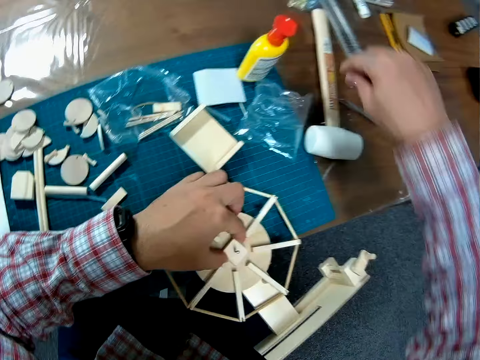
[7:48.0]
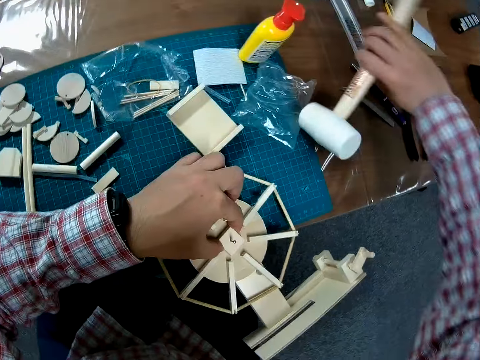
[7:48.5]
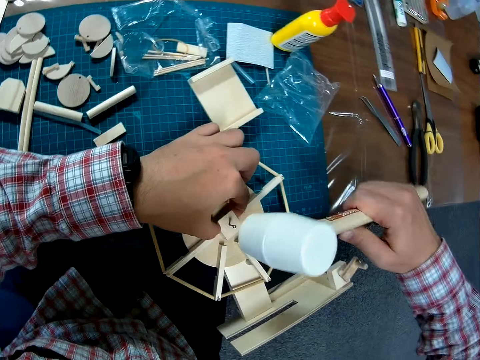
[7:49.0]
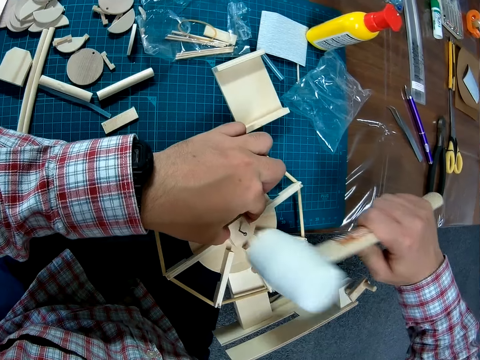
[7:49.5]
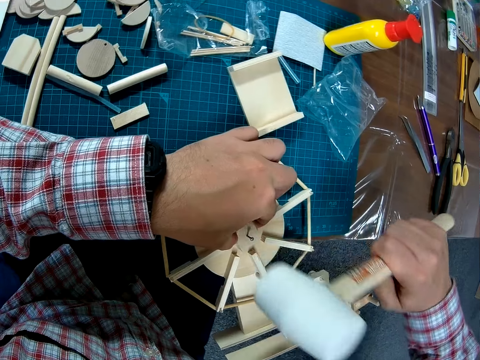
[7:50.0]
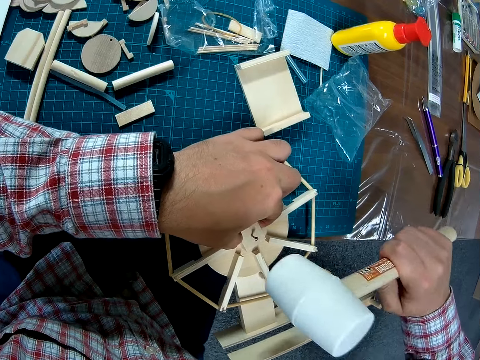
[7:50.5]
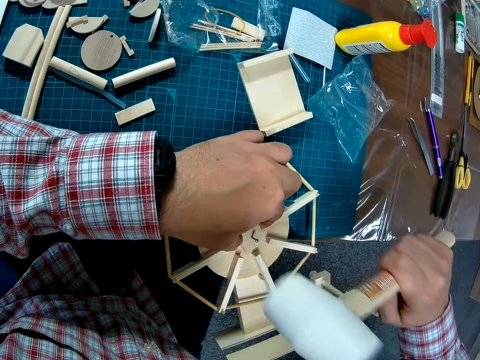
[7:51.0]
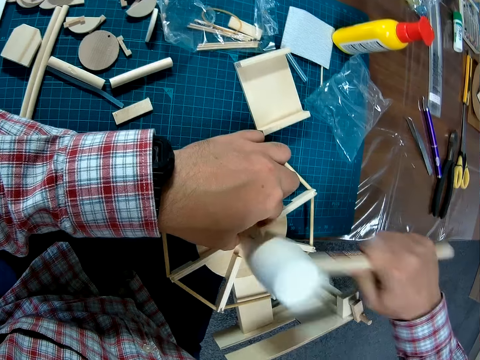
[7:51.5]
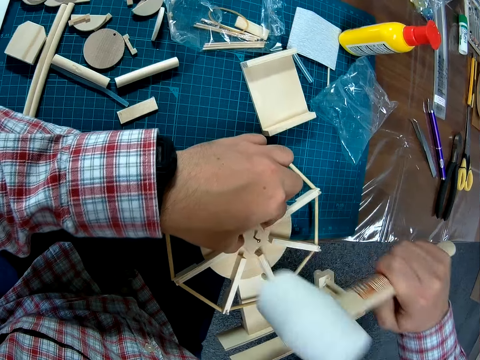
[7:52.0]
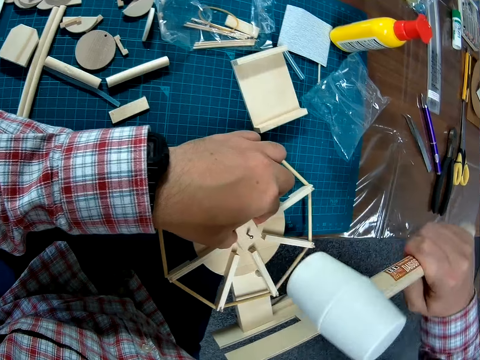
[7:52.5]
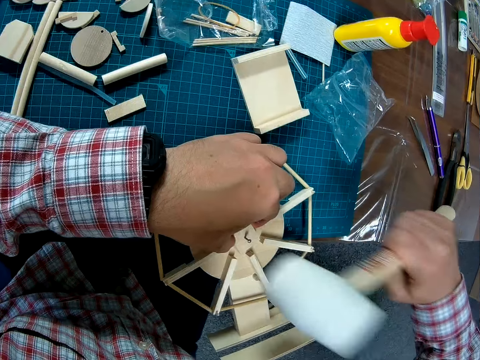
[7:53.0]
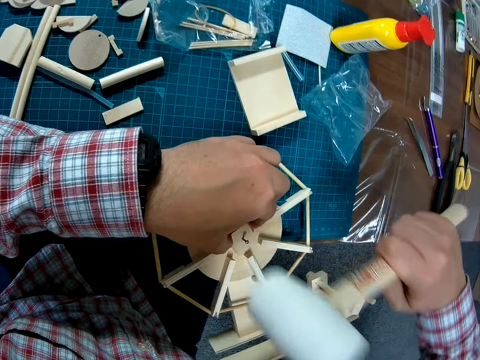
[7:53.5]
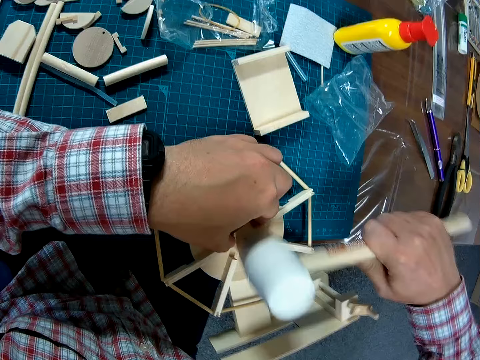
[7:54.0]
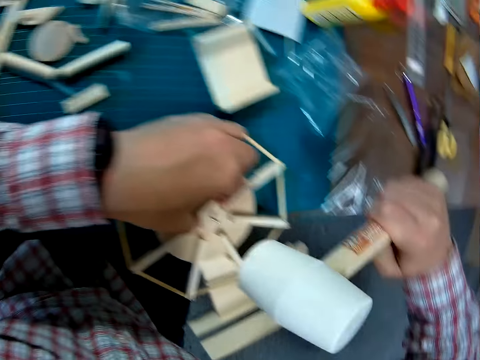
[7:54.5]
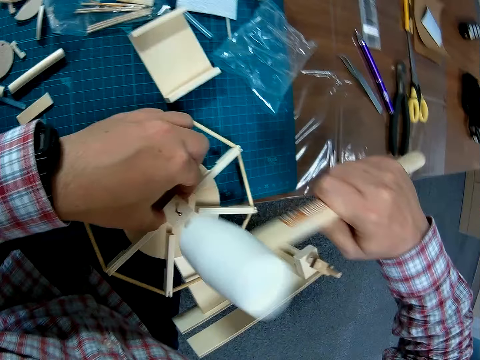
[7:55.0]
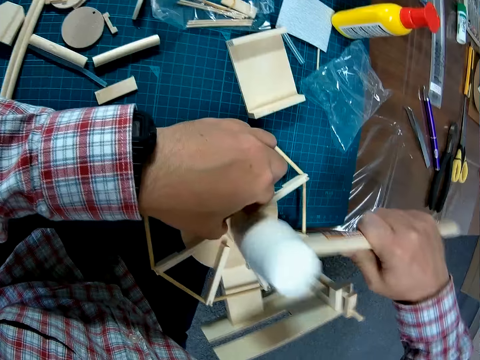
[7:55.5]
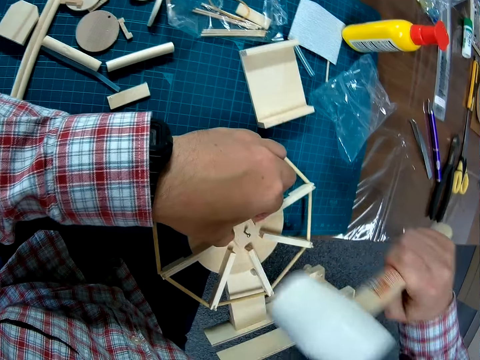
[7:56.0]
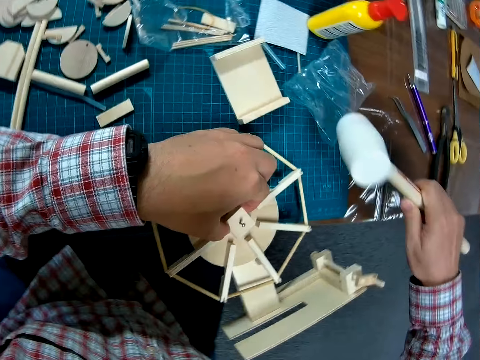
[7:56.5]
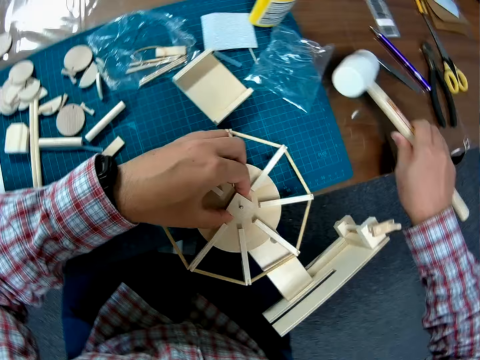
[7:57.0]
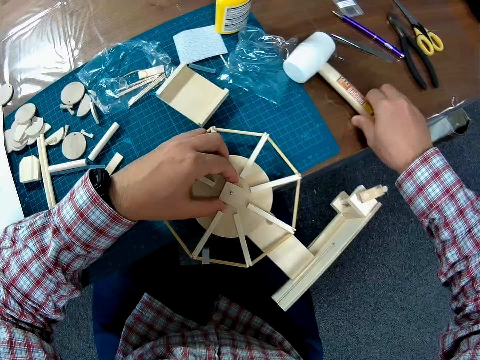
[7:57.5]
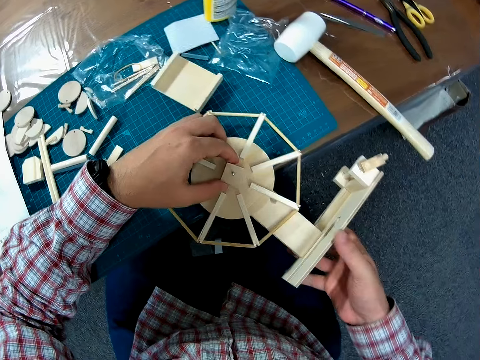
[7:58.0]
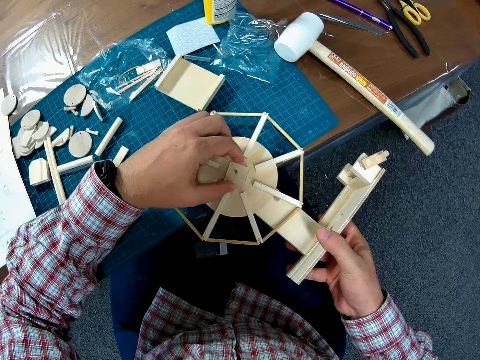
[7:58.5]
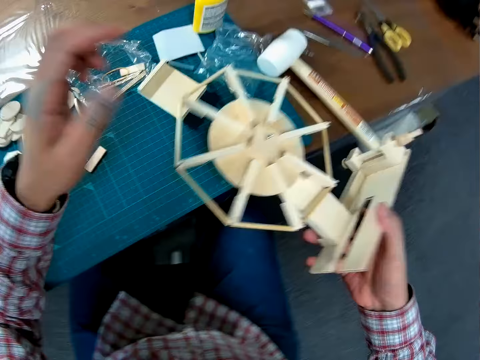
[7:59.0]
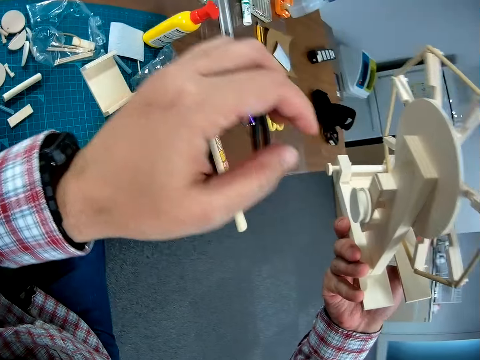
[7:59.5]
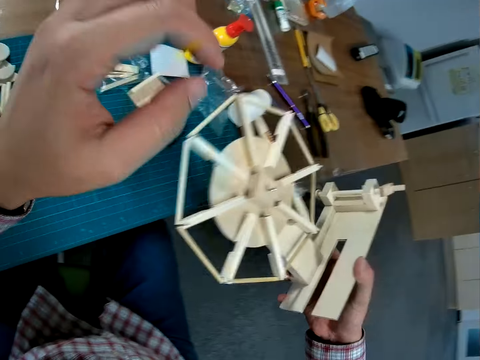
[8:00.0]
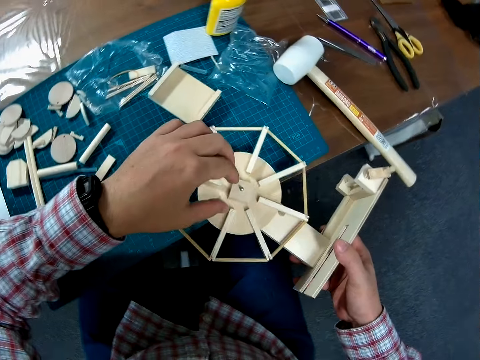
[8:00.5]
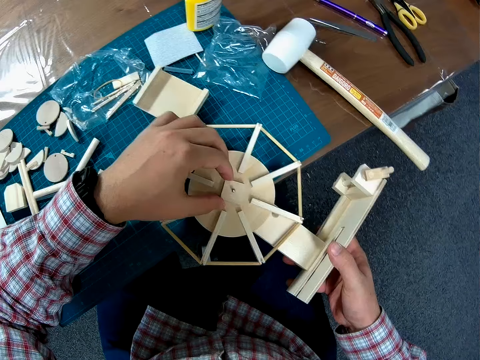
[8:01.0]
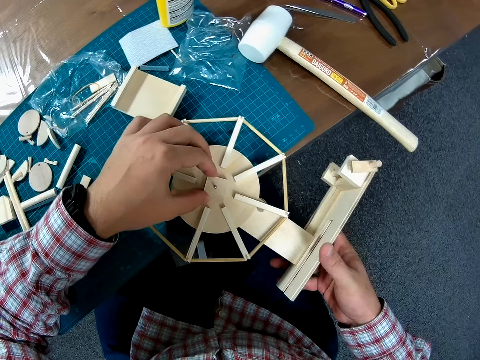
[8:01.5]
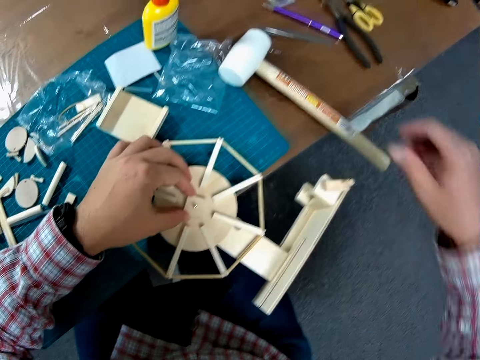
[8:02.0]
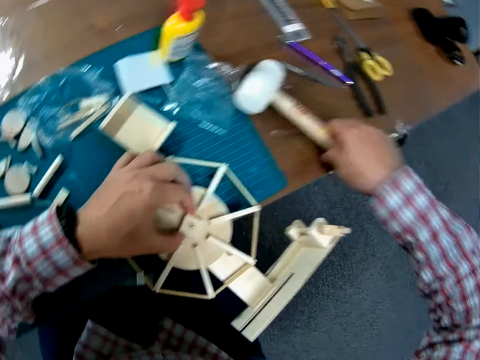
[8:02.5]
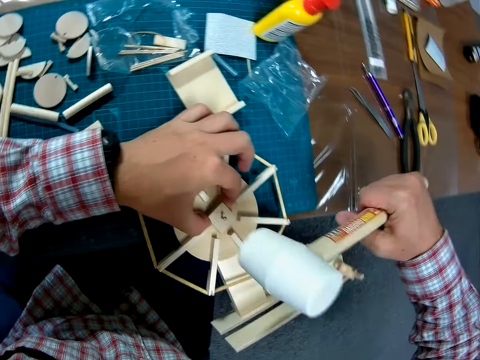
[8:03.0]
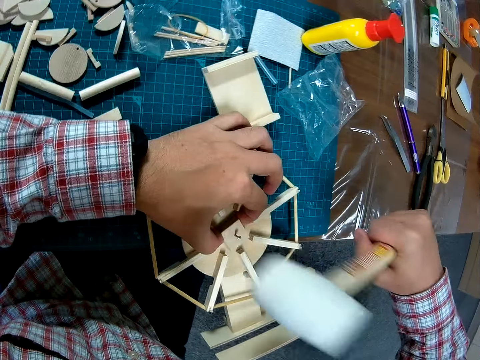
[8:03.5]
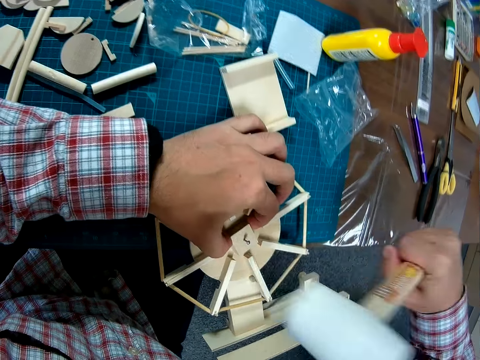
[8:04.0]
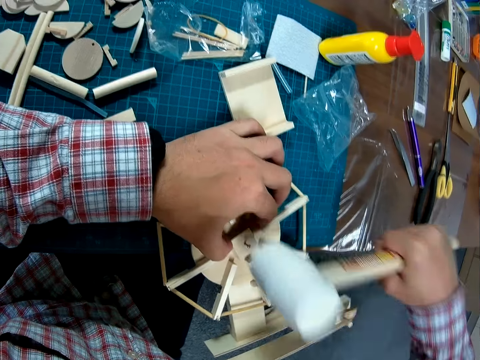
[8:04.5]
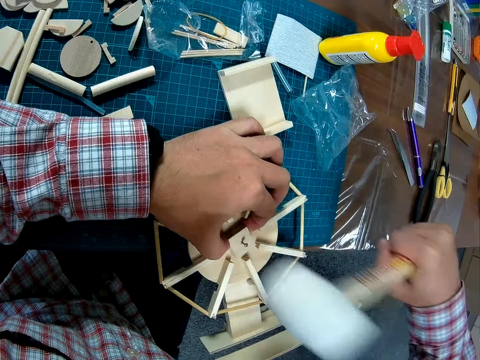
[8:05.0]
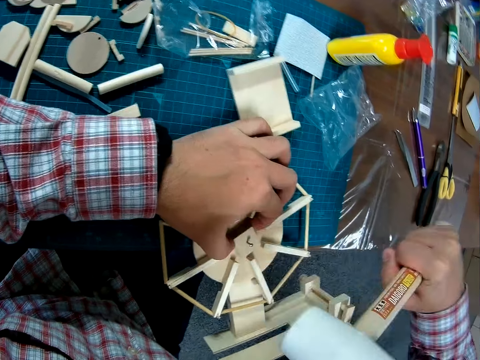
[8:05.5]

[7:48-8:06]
The camera wearer removes one hand from something. They pick up the hammer, a rubber mallet, from the table. They hit a nail on the wind vane using the hammer. They stop hitting the nail. They place the hammer on the table. They put the right hand on something. They raise the wind mill from the table. They hold something with one hand. They place the wind mill on the table, on the cutting mat. They remove one hand from something. They touch with the left hand. They pick up the hammer from the table. They hit the nail on the wind mill with the hammer.

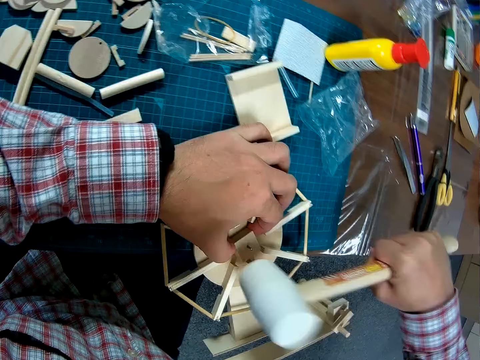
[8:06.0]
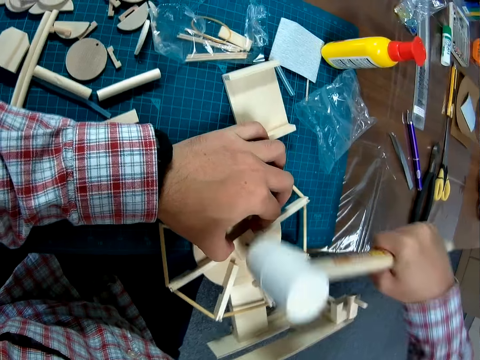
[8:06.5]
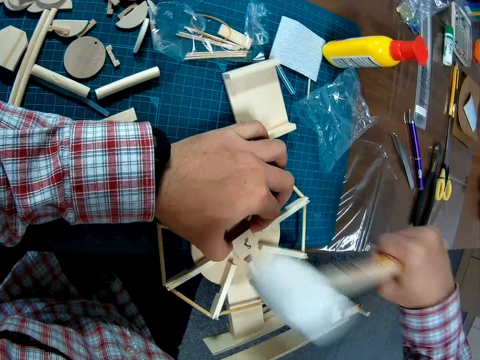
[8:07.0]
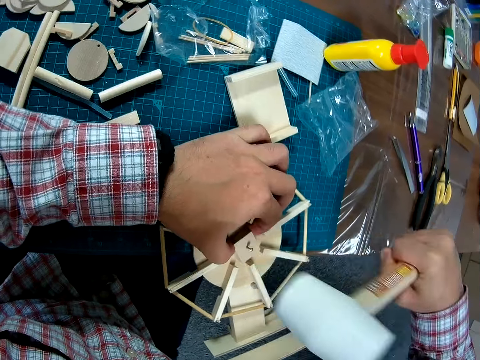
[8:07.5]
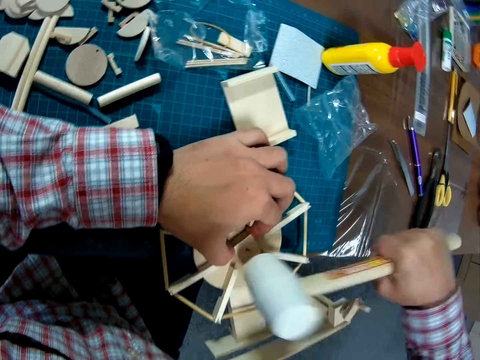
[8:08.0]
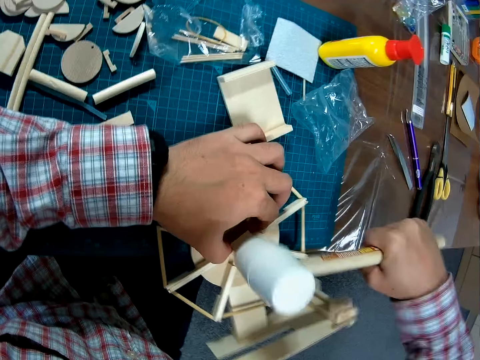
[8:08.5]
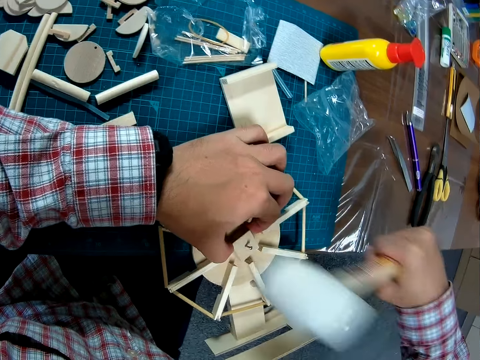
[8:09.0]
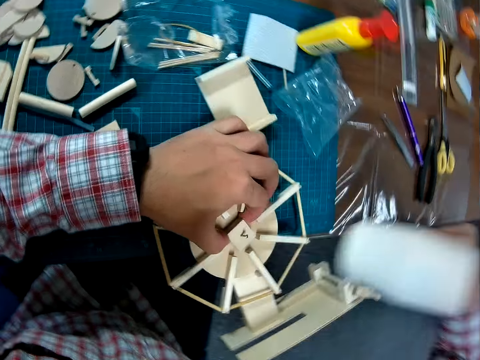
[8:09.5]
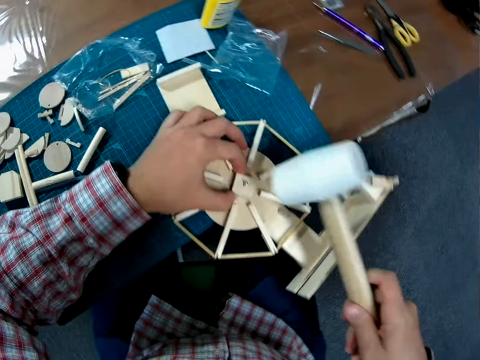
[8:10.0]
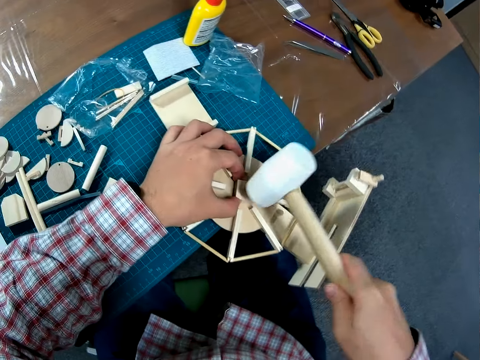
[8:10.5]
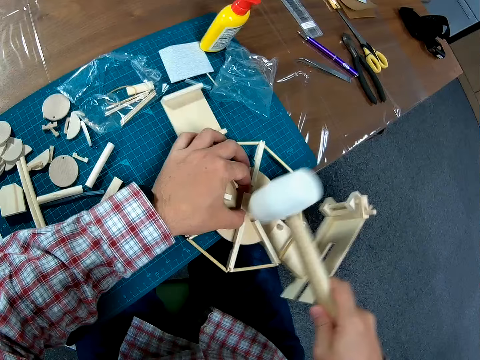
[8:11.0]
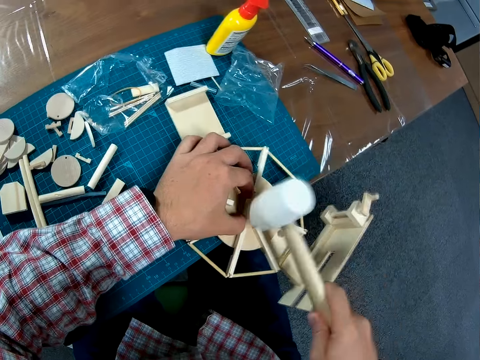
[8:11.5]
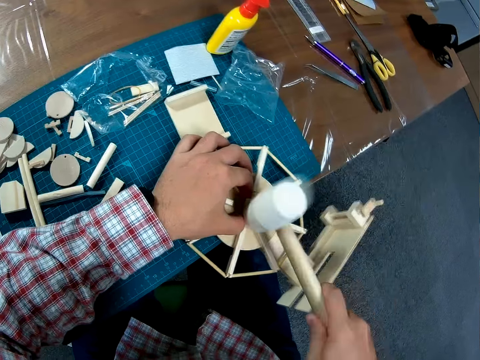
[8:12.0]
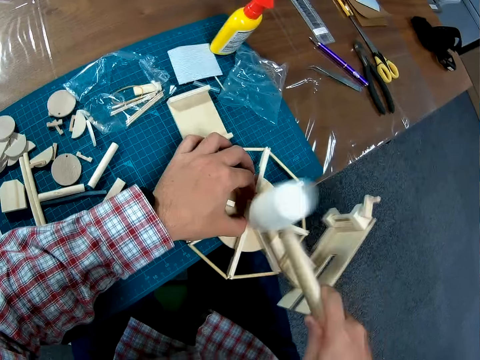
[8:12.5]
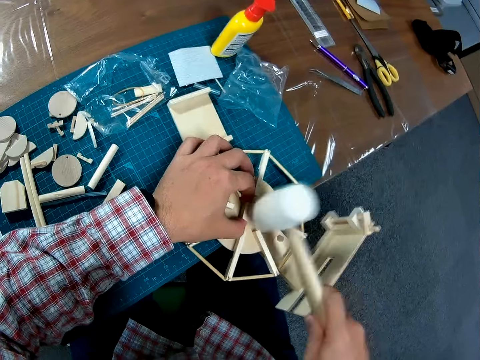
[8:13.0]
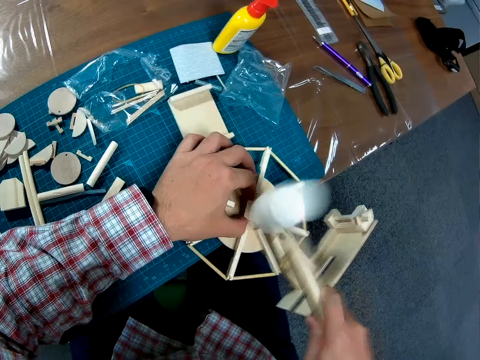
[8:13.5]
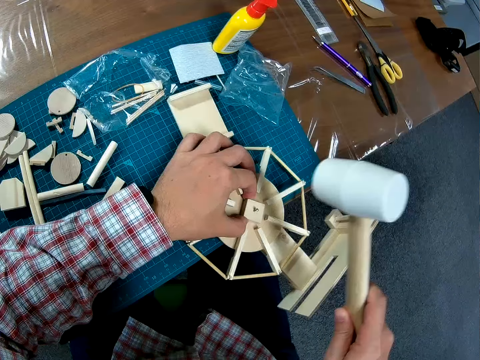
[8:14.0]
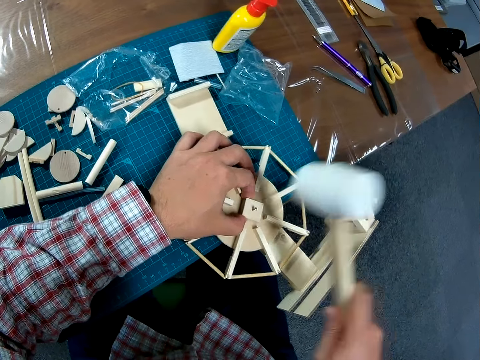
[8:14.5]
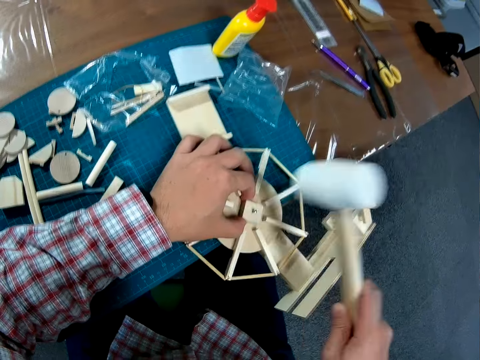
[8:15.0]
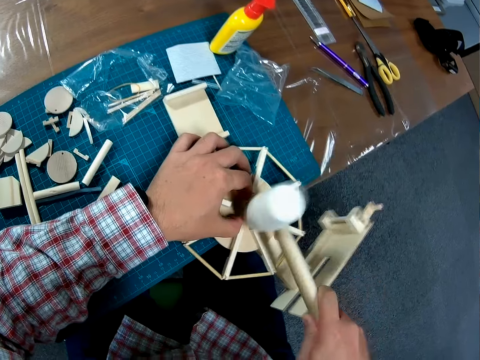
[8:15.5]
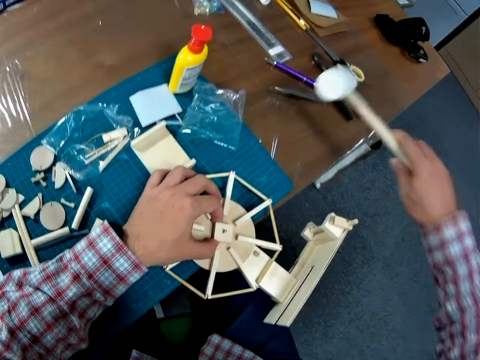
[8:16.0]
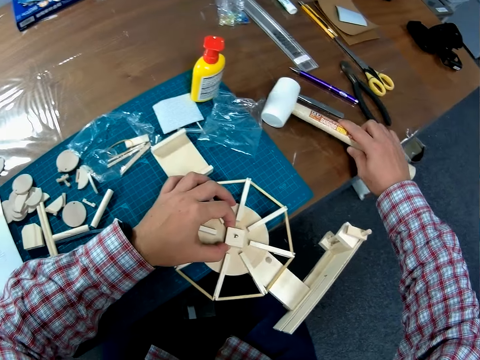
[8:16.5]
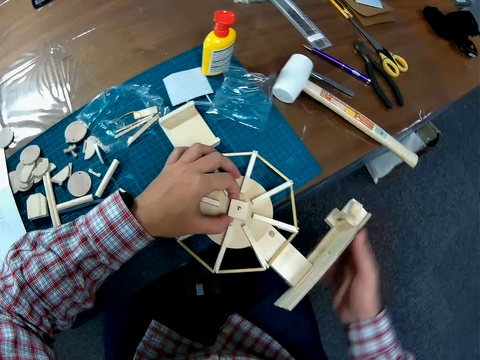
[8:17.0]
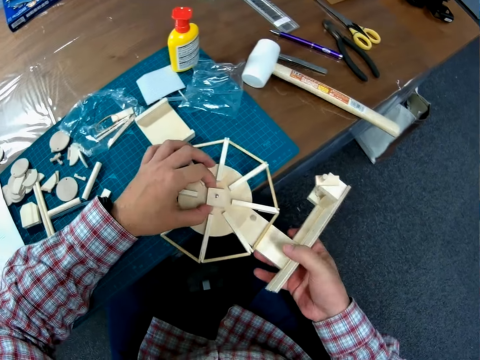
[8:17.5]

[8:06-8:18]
The camera wearer drops the hammer on the table. They hold something with both hands.
